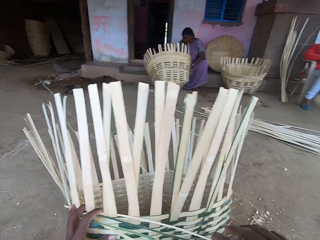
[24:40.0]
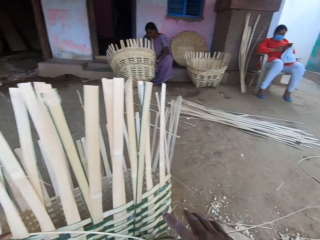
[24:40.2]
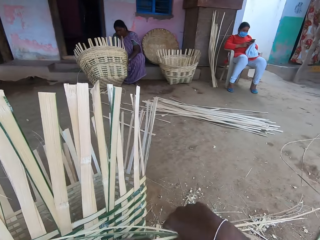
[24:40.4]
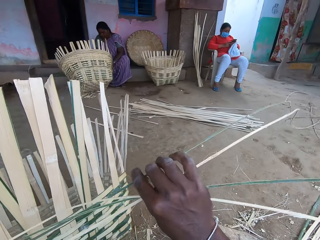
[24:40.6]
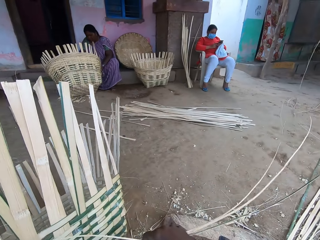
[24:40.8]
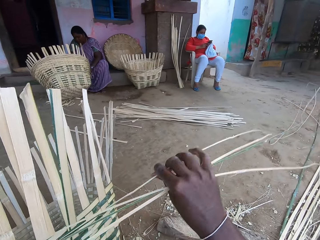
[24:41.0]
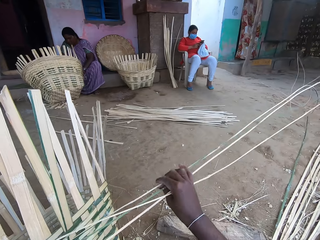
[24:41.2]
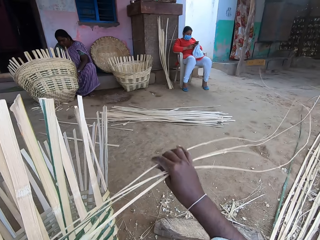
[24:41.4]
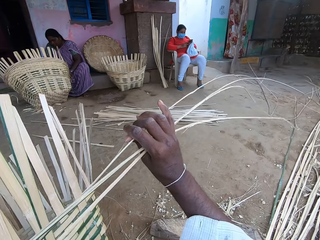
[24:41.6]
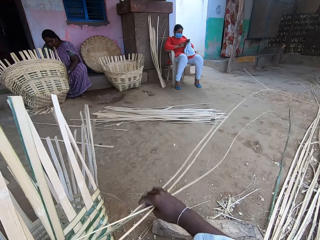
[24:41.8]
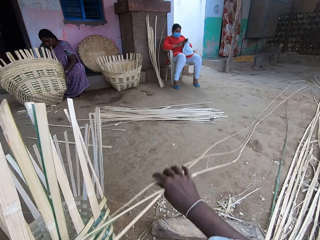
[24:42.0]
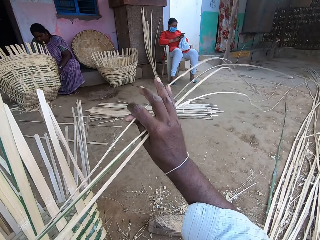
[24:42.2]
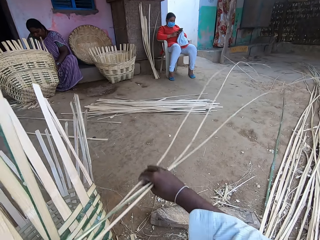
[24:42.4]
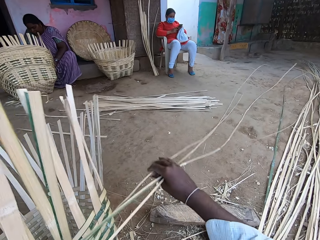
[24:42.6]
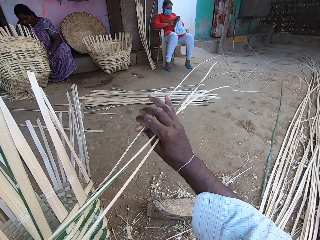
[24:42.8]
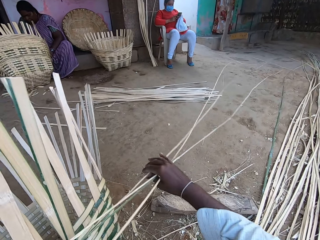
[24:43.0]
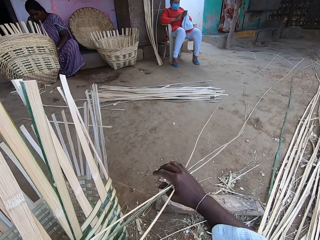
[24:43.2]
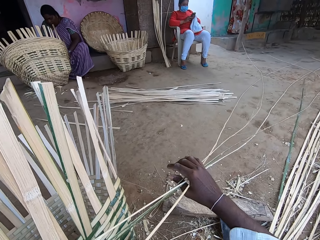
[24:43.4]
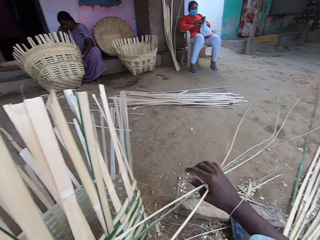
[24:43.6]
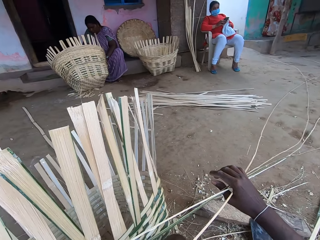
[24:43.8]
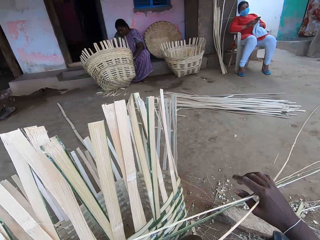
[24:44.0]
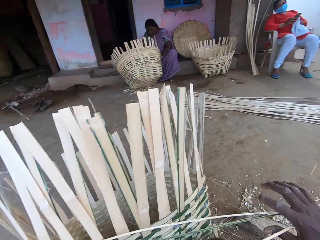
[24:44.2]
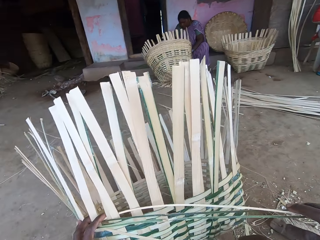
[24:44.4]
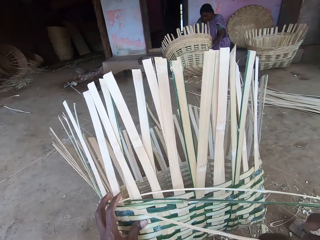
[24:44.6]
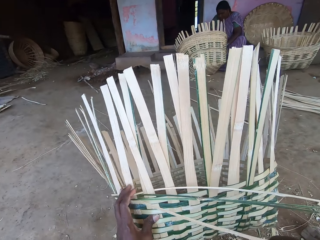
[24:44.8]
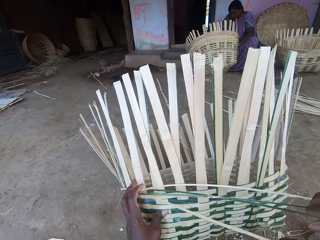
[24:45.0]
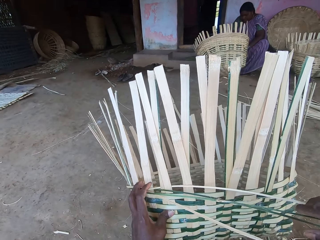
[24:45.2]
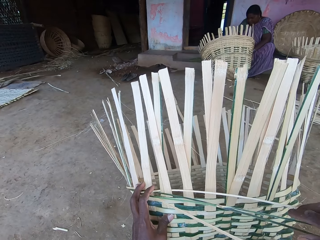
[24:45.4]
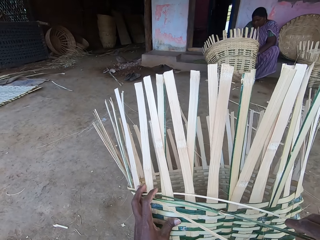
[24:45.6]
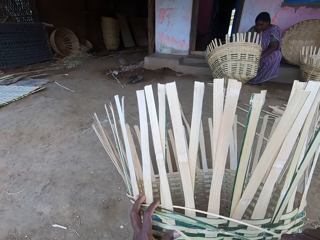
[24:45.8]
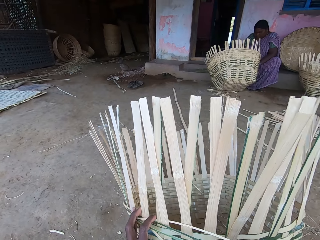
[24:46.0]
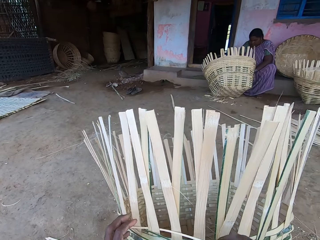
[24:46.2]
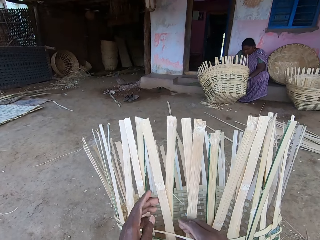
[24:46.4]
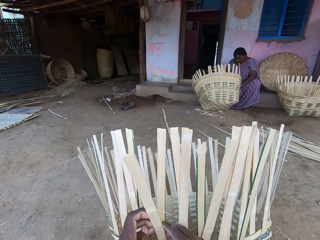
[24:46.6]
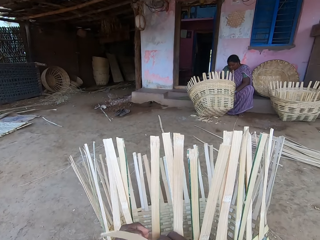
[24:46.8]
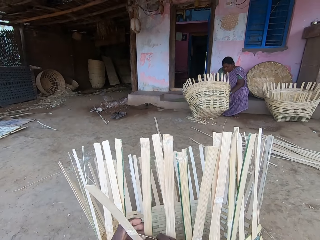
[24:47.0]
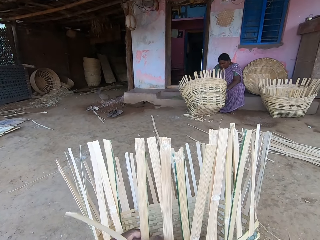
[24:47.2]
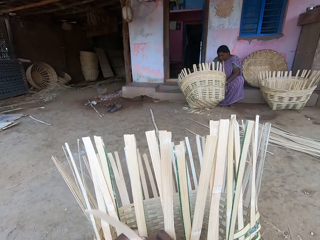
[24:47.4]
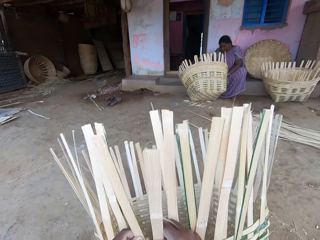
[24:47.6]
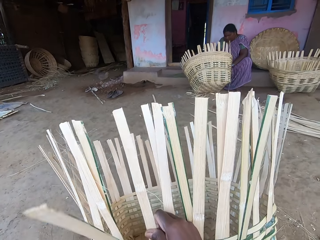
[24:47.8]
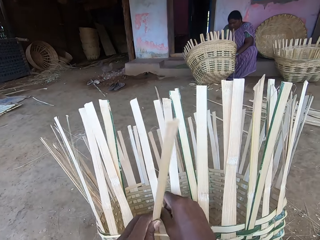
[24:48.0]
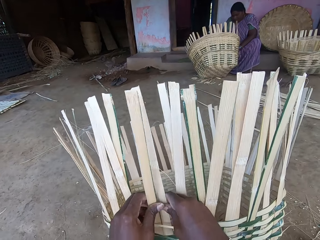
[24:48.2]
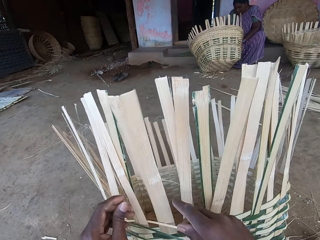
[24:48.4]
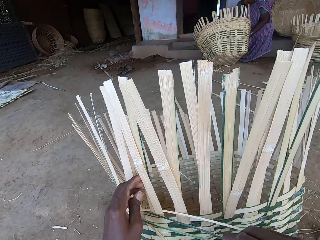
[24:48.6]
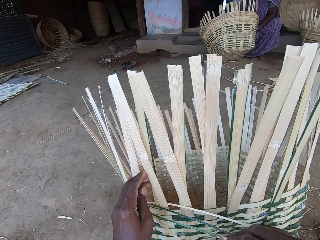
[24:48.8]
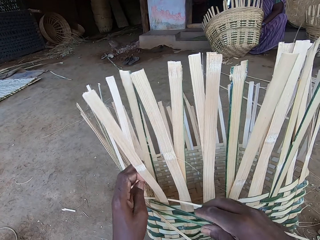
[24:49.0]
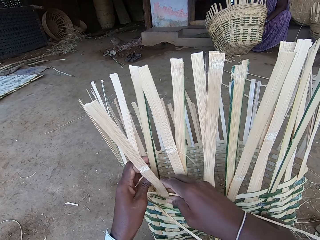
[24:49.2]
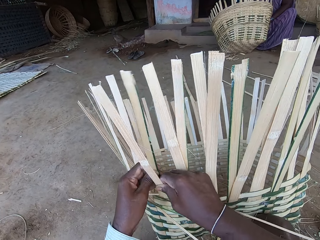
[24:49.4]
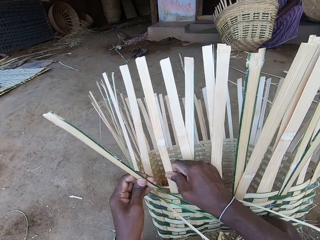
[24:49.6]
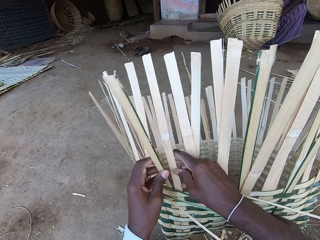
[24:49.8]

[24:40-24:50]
The camera wearer adjusts the bamboo sticks on the basket with both hands.

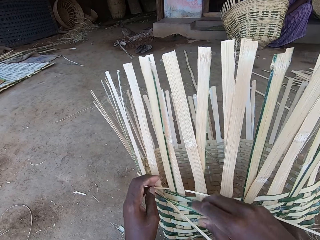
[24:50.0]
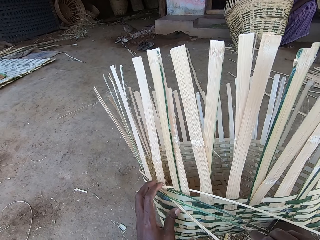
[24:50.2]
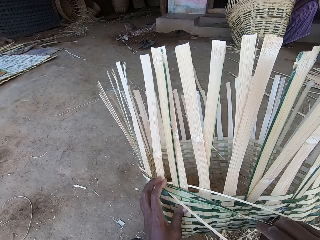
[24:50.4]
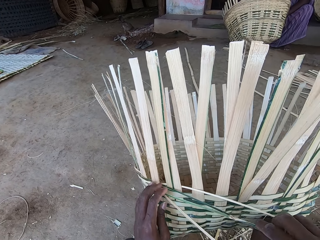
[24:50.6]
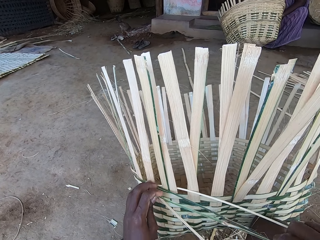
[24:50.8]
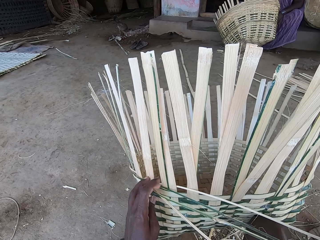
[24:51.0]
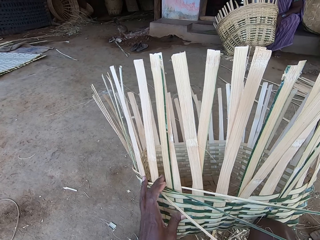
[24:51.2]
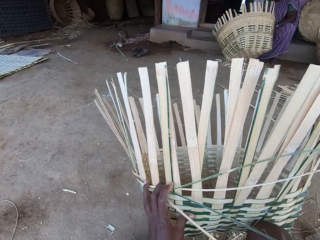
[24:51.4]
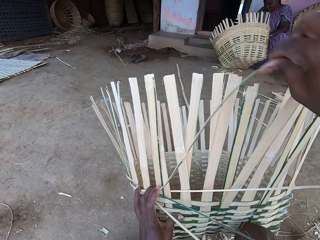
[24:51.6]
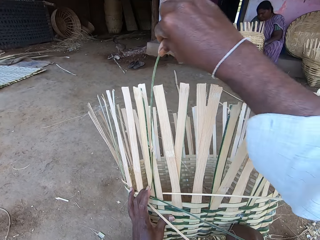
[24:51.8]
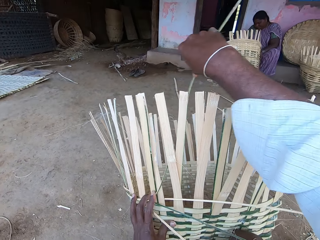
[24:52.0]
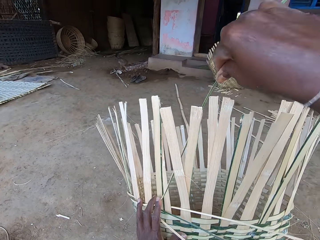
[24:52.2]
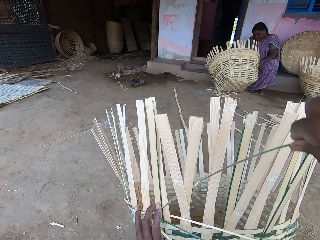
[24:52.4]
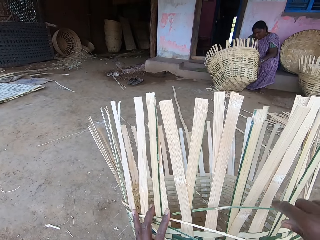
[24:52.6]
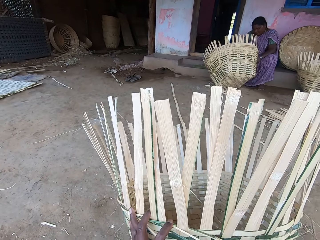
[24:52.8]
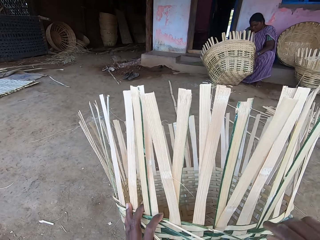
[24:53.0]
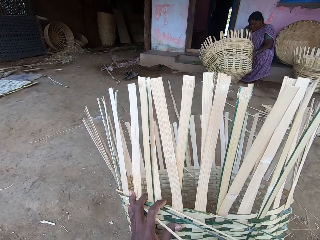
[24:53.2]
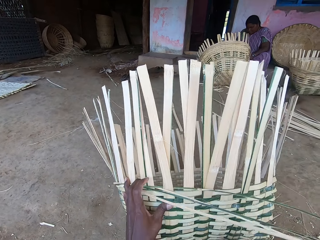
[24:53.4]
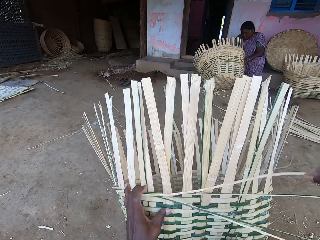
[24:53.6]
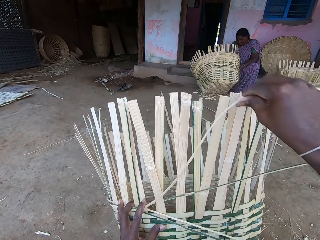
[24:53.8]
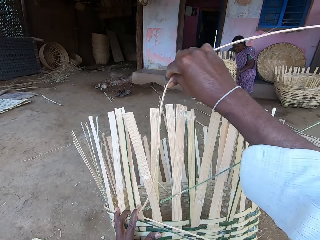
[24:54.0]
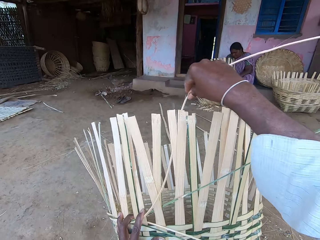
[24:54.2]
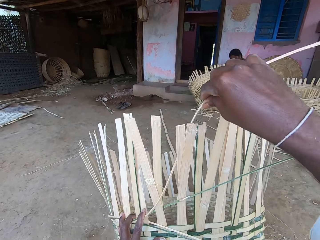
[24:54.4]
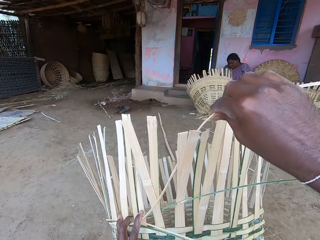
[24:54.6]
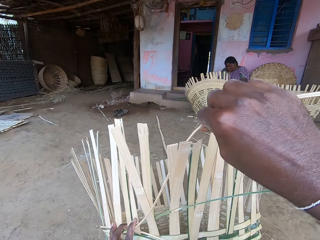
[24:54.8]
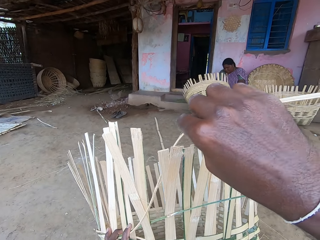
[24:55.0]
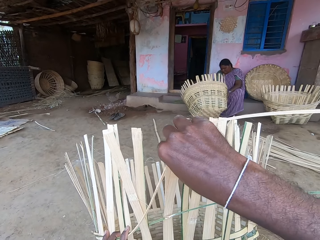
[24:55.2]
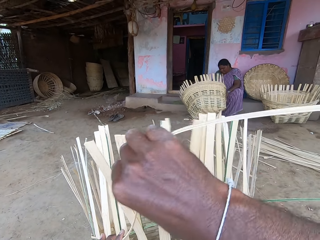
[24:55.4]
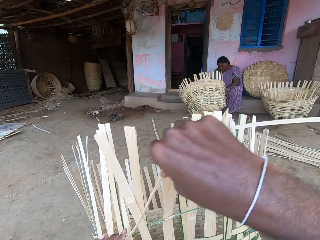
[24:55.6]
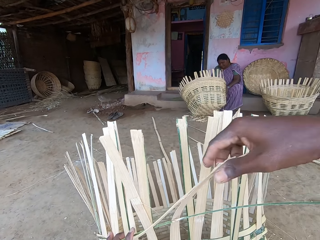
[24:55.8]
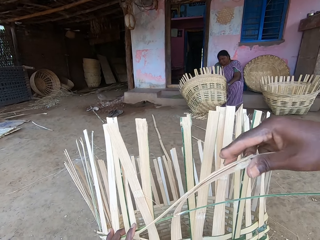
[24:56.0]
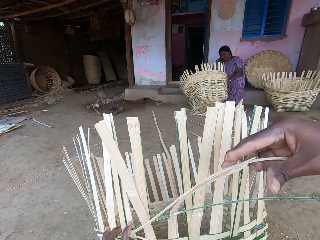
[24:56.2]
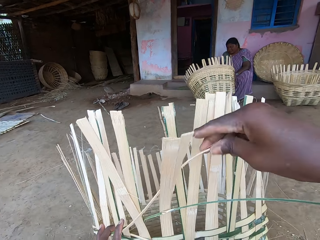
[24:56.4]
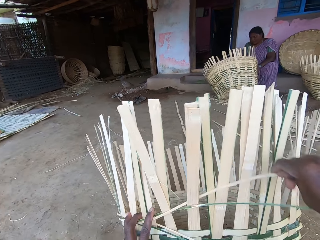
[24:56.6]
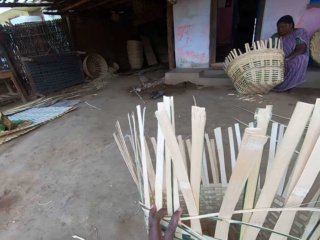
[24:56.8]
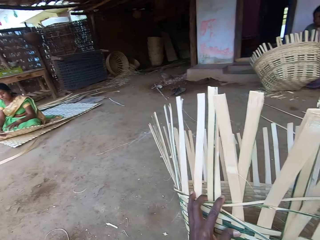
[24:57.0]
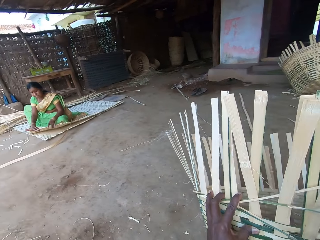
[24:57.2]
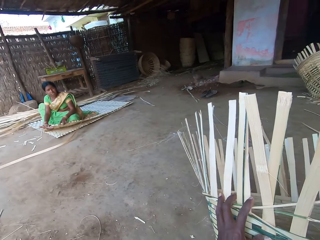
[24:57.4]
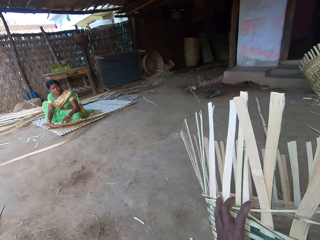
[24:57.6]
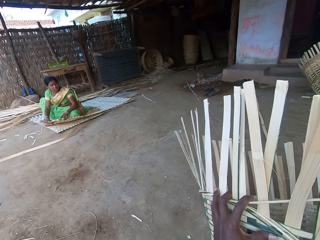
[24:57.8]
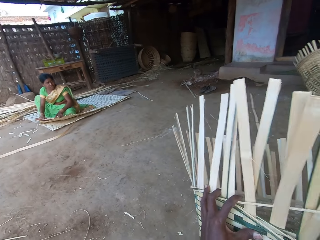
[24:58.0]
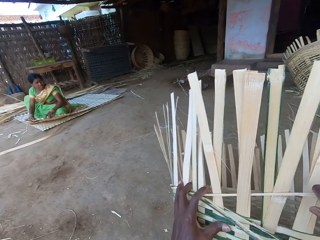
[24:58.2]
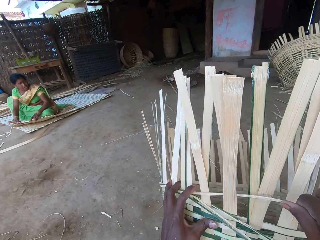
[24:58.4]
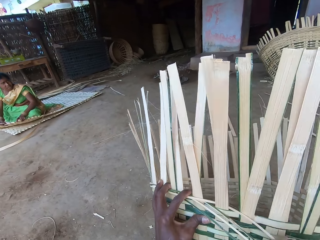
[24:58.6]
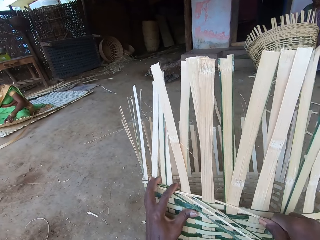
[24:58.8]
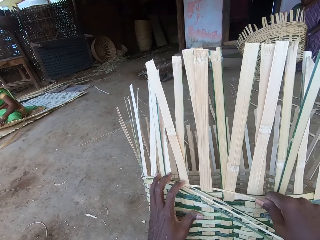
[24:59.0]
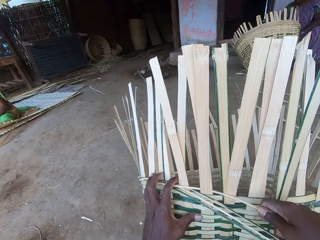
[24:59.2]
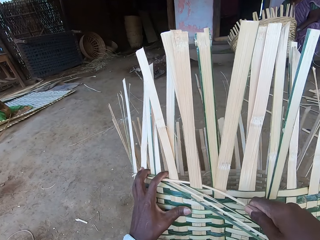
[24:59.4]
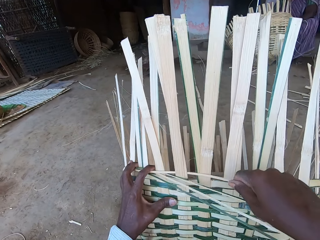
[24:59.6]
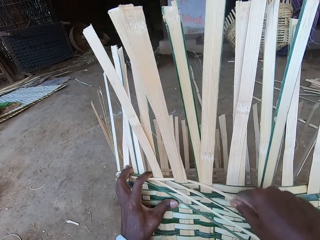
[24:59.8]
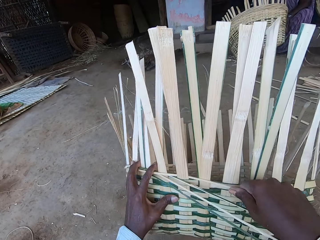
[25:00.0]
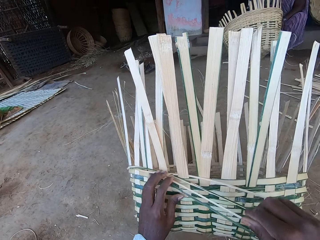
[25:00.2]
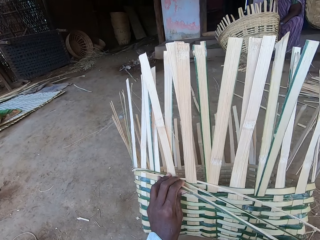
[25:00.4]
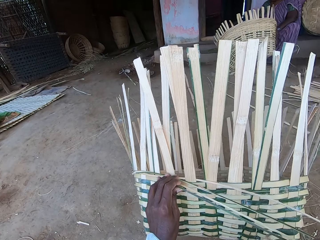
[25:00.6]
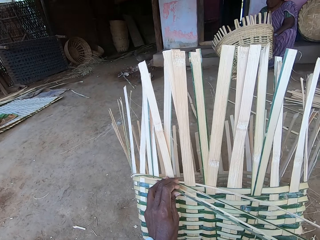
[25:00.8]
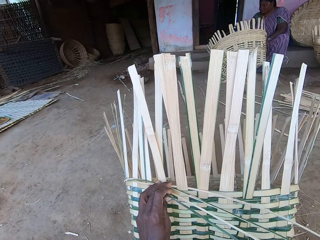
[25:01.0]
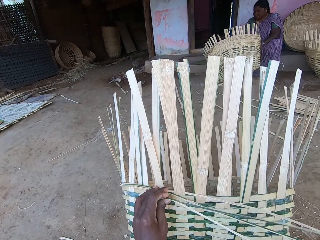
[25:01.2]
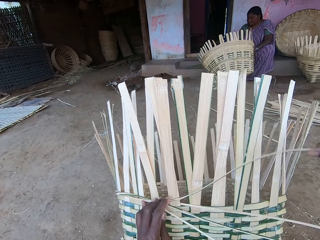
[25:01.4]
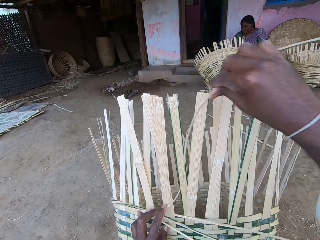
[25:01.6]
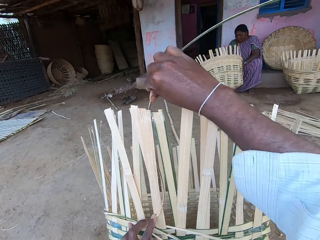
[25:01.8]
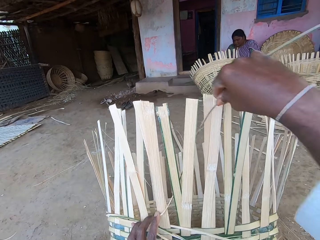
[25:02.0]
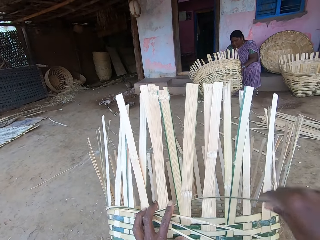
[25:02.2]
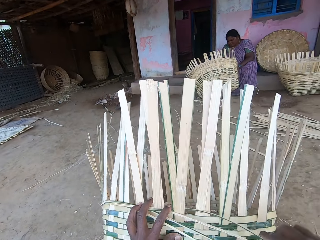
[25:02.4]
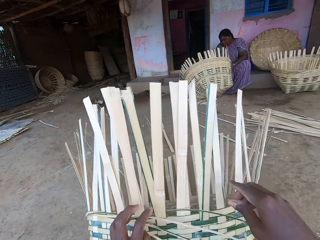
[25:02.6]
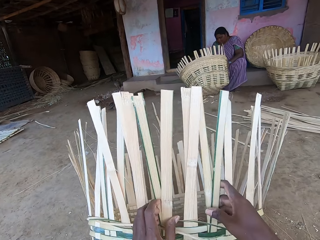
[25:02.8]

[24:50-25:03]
The camera wearer weaves the basket with the bamboo sticks in his right hand. The woman interacts with another woman.
